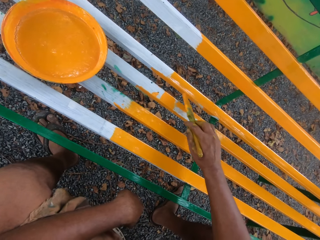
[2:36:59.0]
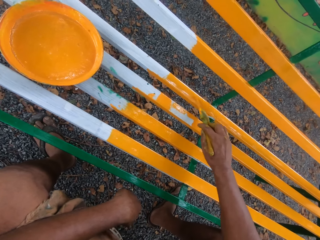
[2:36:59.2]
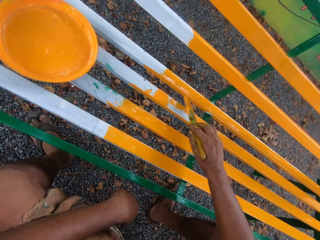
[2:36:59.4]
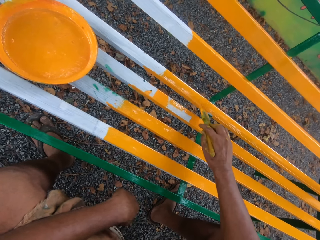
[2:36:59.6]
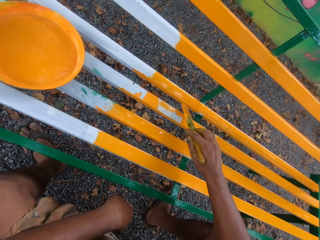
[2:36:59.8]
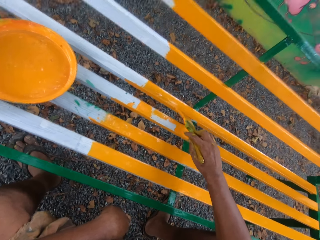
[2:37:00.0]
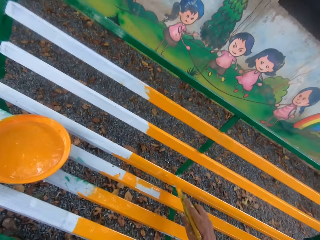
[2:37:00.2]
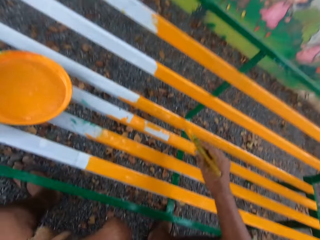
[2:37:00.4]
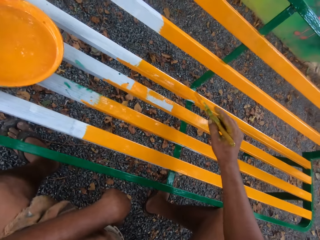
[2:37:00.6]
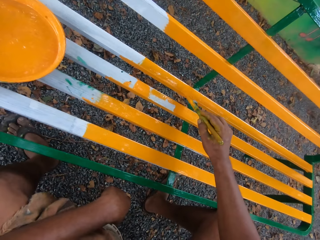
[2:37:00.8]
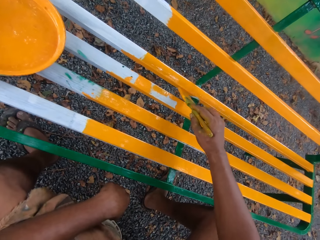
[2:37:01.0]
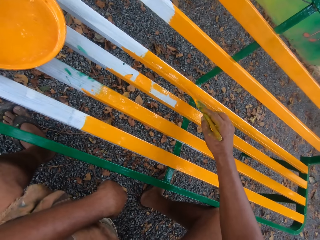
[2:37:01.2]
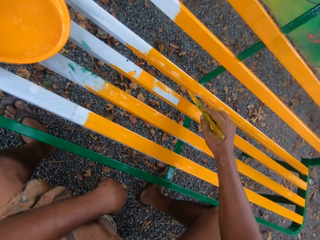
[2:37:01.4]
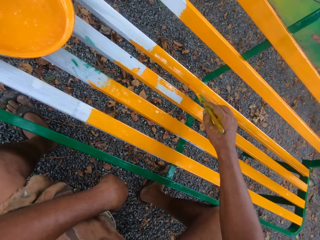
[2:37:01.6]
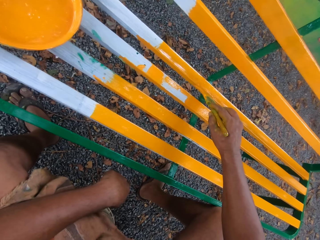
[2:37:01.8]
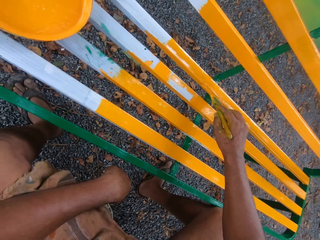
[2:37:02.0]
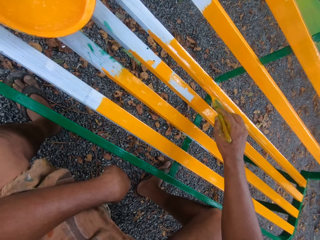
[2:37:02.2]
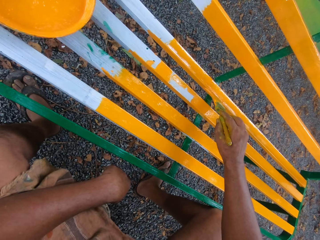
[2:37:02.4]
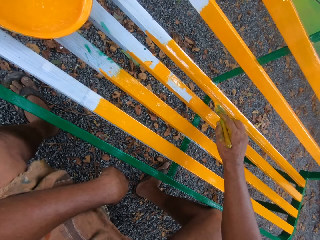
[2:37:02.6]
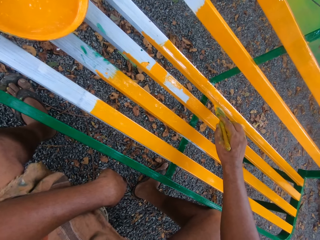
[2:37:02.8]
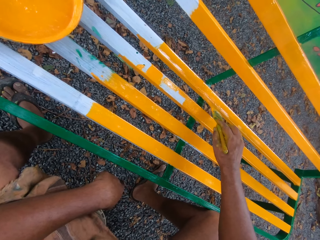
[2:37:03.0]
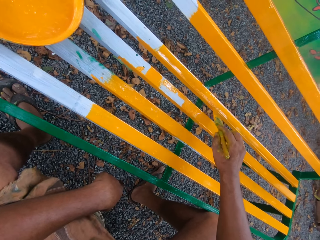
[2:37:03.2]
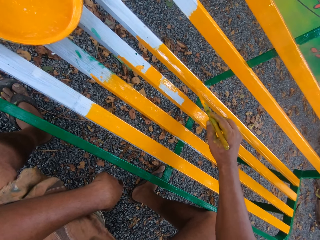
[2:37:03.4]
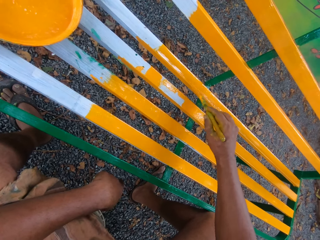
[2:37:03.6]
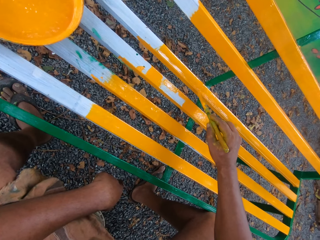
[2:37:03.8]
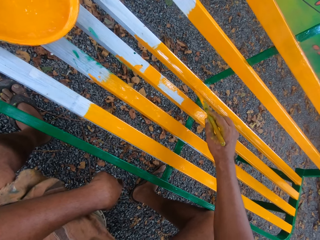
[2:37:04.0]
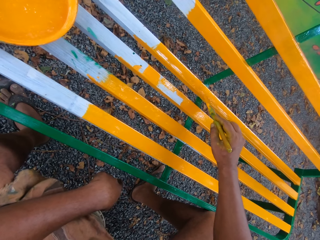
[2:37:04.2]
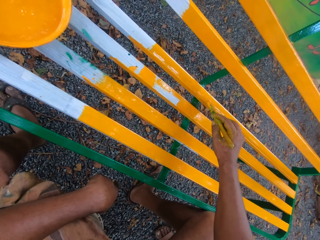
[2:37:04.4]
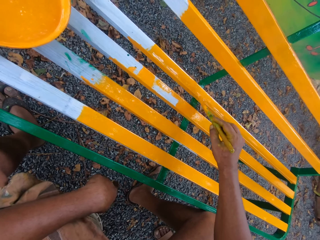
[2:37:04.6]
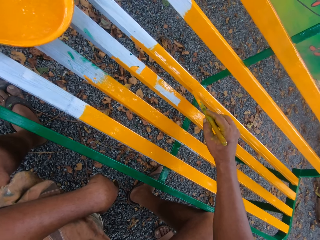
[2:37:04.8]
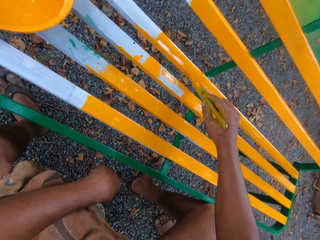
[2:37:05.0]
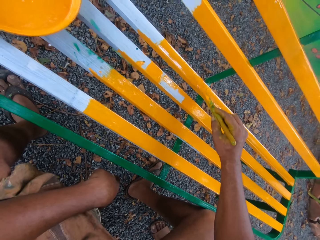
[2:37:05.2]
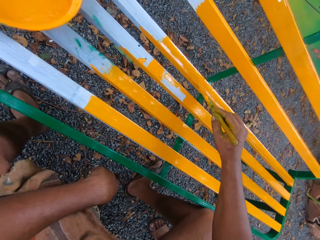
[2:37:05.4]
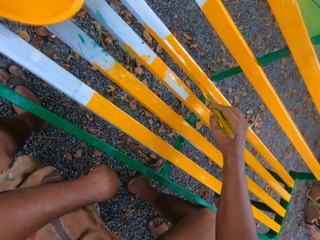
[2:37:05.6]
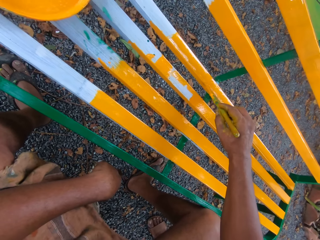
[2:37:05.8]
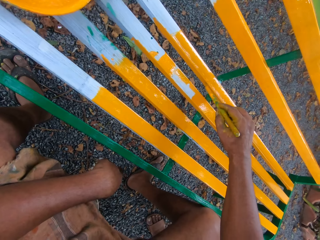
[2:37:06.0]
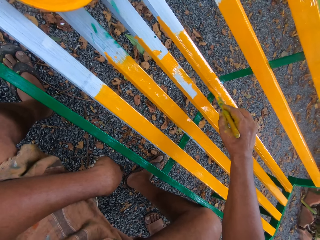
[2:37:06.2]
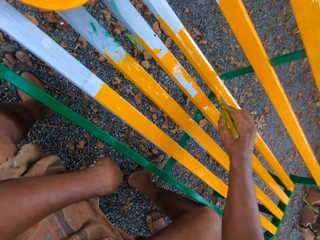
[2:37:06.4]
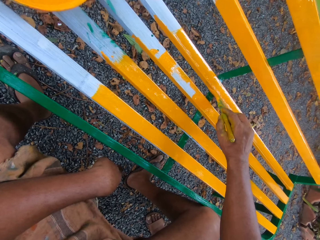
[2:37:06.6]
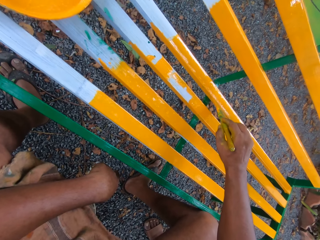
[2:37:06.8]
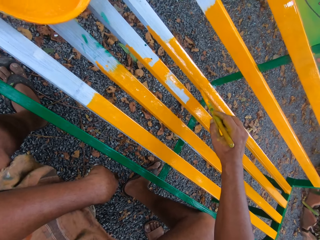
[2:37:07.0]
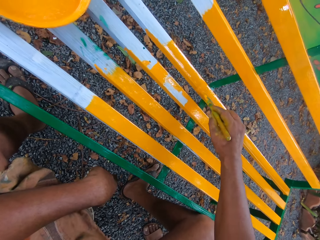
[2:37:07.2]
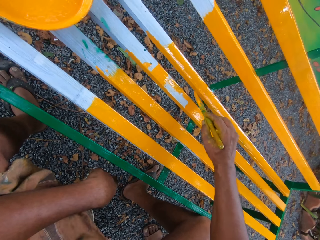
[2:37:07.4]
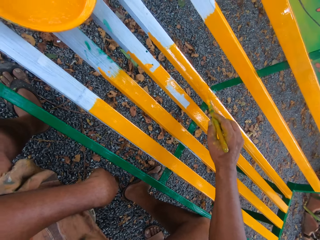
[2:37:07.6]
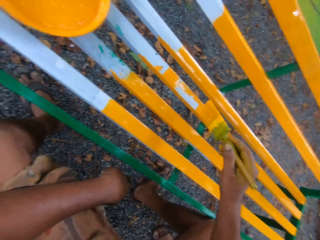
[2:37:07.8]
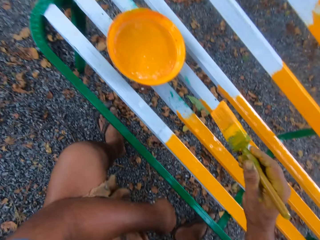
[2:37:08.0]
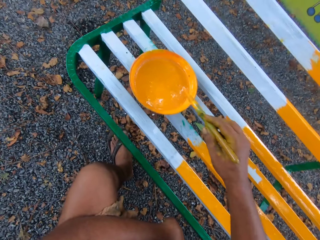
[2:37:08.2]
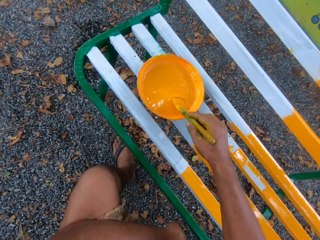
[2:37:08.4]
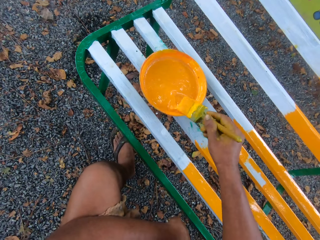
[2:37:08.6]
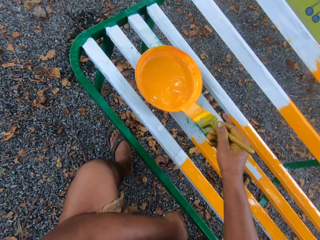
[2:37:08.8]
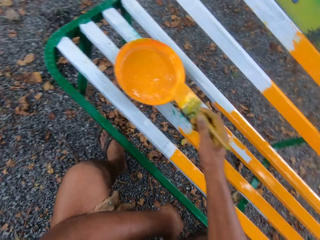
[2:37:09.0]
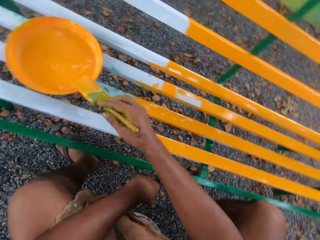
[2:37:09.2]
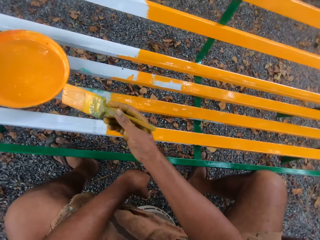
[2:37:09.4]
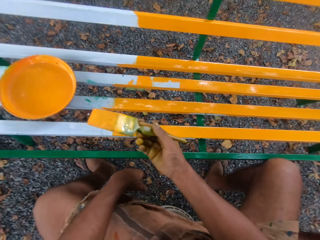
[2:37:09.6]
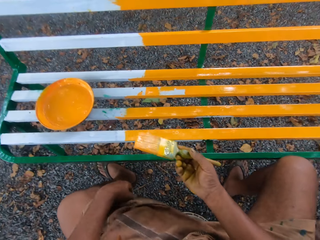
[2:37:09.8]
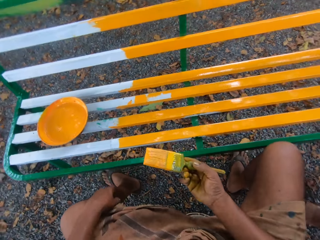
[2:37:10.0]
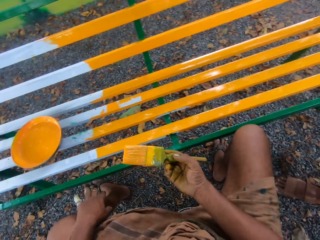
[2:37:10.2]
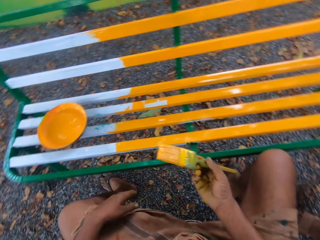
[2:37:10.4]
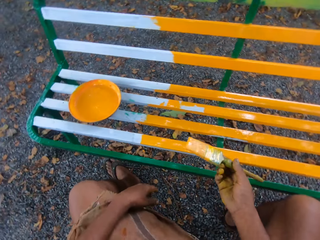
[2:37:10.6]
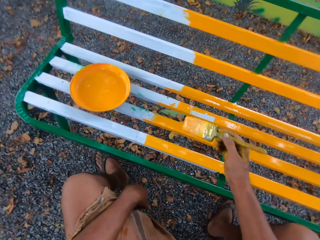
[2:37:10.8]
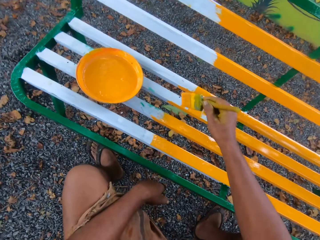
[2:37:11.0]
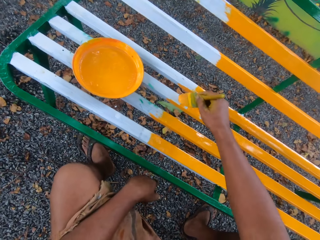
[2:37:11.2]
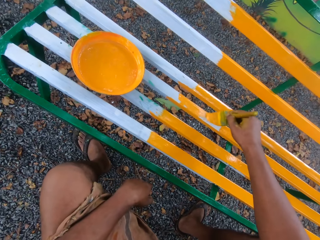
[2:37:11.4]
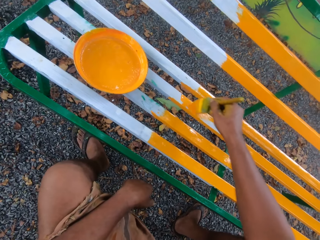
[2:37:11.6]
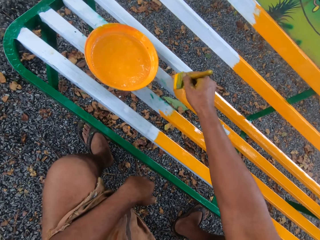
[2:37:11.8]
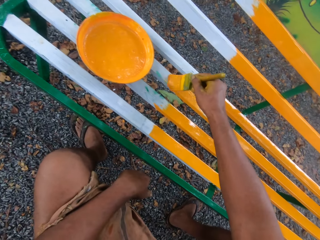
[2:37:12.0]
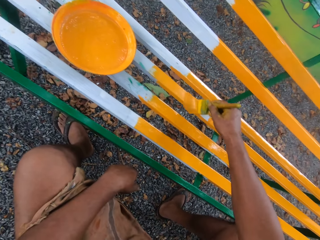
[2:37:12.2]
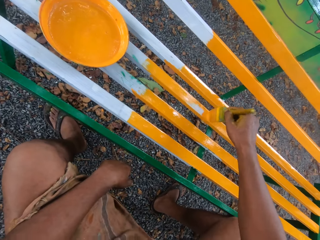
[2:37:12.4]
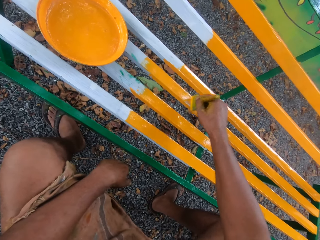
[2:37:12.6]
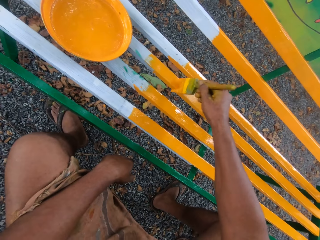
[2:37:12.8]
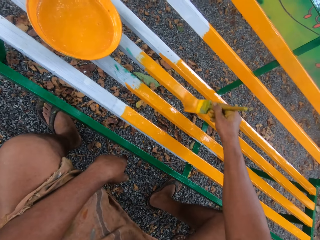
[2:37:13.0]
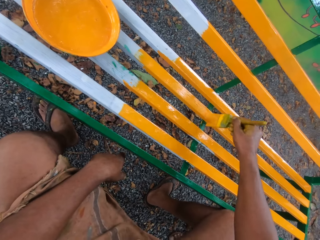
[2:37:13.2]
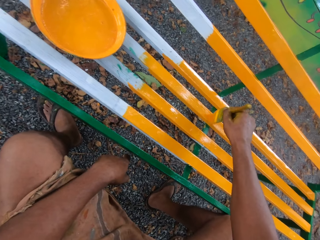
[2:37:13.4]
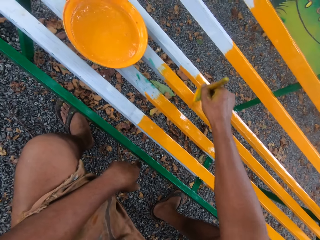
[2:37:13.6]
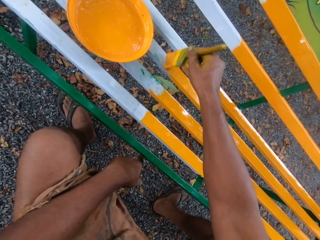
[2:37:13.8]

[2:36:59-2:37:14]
The camera wearer dips the brush into paint. They paint the bench with the brush.

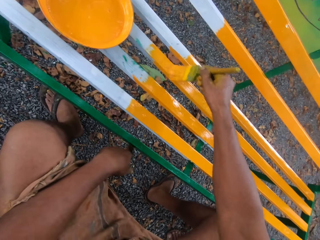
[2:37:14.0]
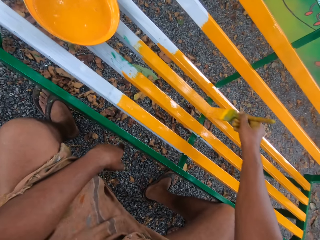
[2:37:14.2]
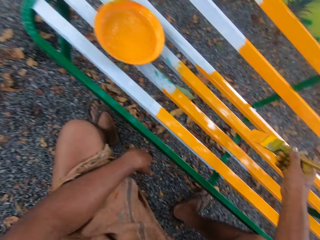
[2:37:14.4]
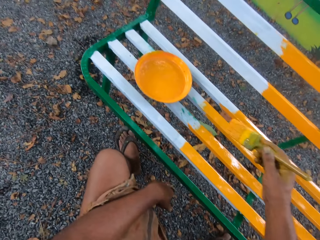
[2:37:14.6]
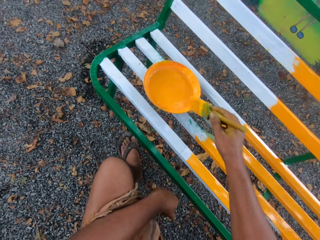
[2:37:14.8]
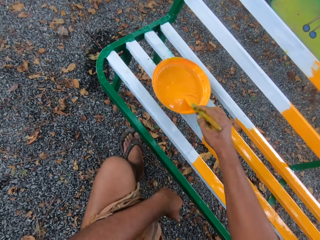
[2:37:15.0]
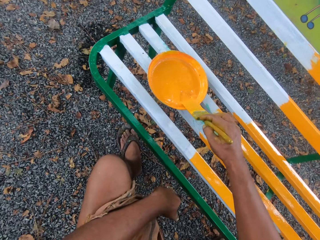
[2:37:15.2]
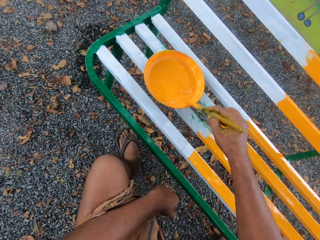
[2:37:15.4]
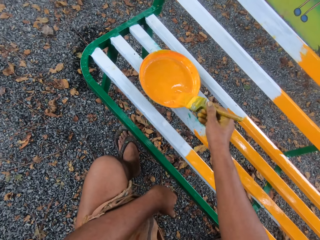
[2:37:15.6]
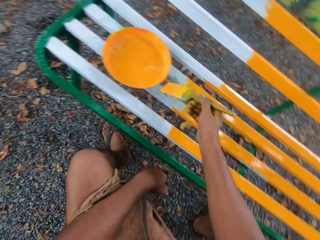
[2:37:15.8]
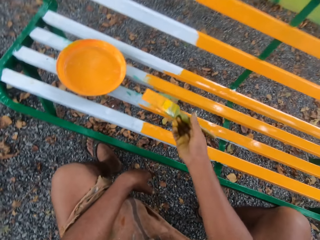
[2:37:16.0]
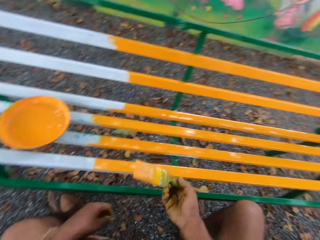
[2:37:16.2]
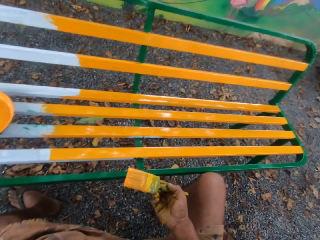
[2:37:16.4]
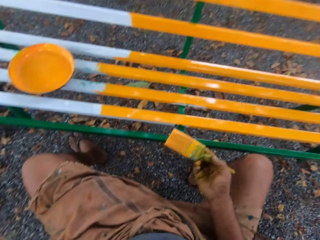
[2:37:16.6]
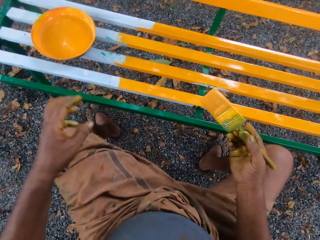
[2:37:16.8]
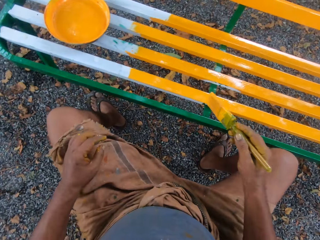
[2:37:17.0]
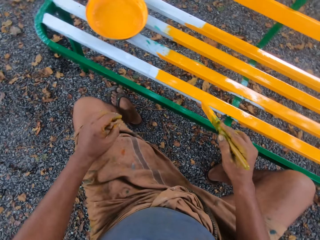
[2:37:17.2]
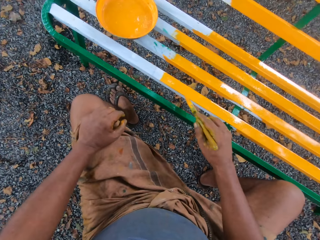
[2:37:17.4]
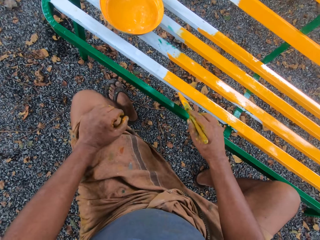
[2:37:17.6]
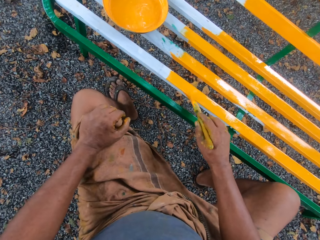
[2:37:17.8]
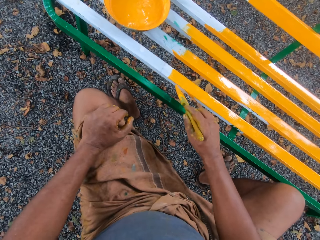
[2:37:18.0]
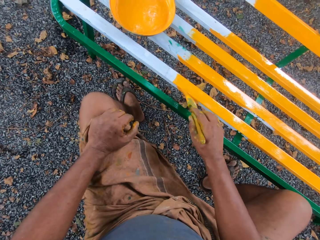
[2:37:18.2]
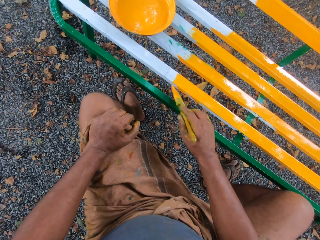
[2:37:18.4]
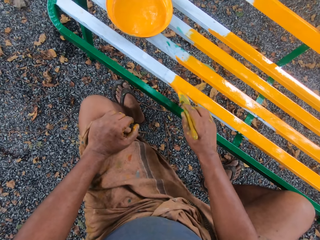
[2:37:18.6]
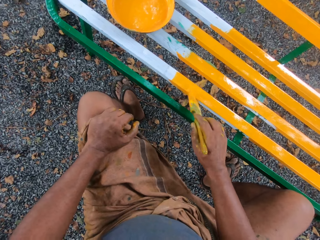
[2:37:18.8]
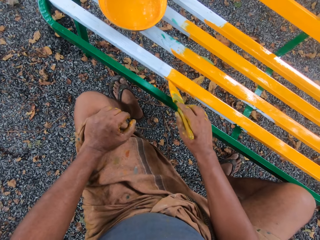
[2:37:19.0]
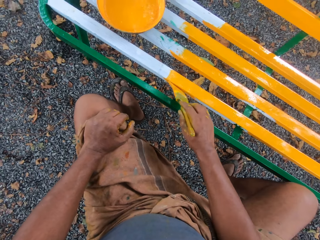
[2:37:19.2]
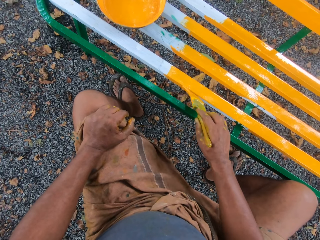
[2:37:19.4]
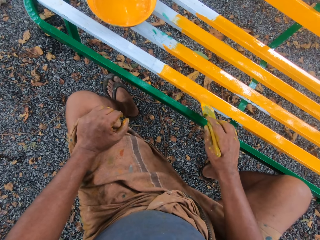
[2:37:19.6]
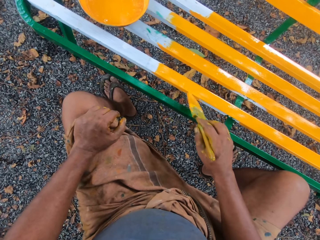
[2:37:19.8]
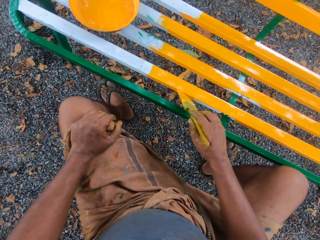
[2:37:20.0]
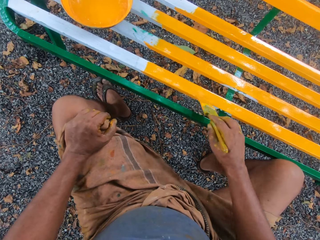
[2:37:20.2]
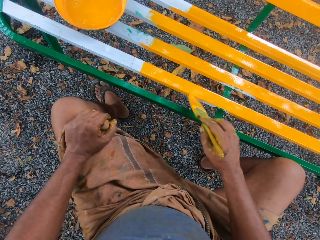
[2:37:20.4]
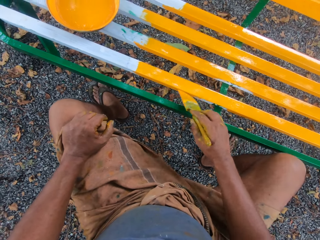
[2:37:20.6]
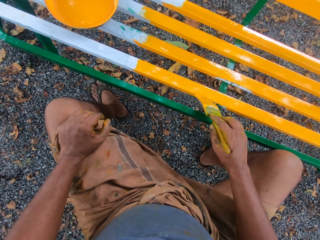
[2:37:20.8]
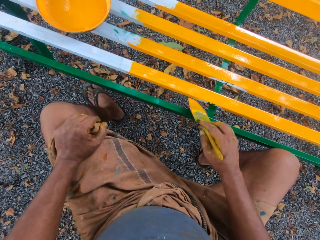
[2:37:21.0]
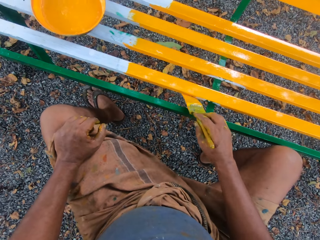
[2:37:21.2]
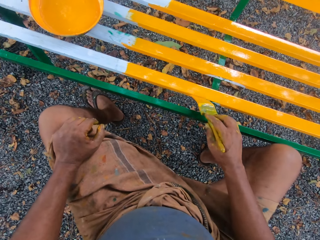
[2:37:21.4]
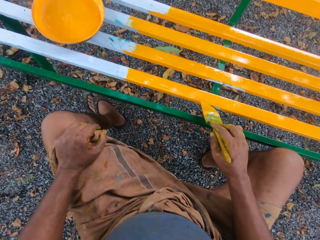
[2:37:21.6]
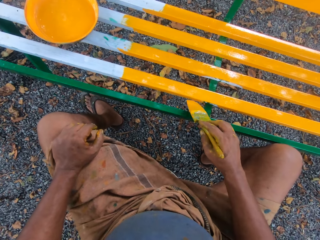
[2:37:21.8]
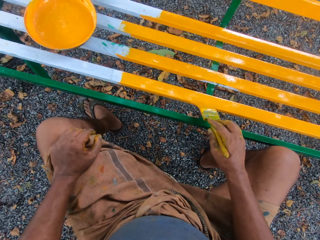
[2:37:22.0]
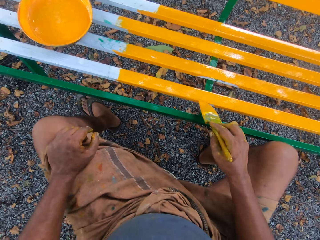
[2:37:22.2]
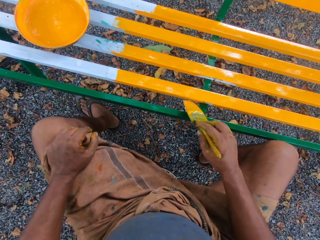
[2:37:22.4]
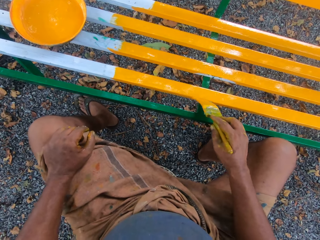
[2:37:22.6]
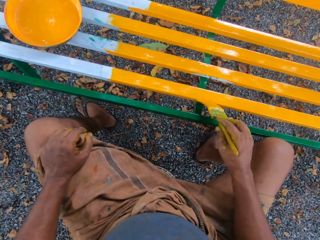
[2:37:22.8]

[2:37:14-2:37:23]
The camera wearer dips the brush into paint. They paint the bench with the brush.
